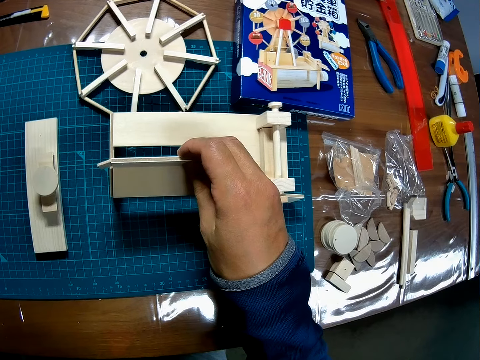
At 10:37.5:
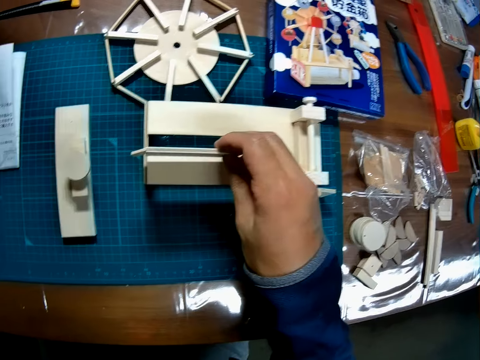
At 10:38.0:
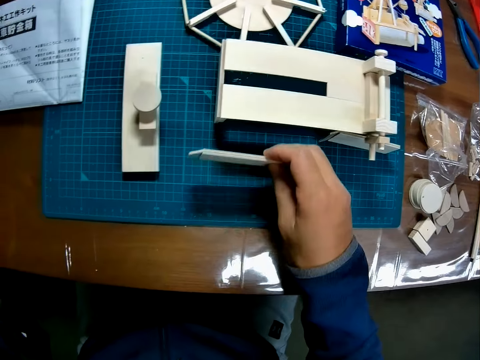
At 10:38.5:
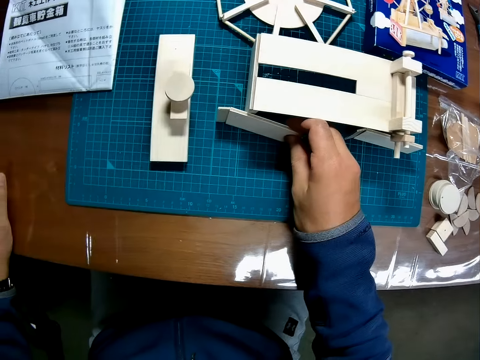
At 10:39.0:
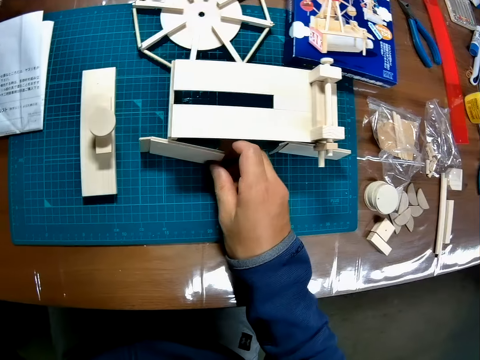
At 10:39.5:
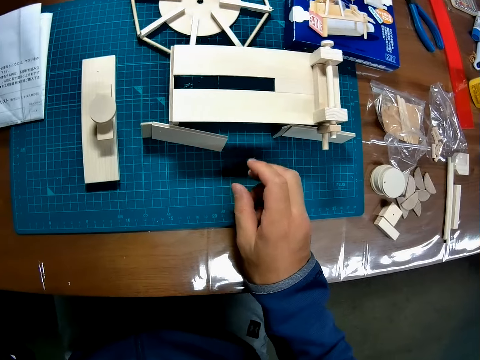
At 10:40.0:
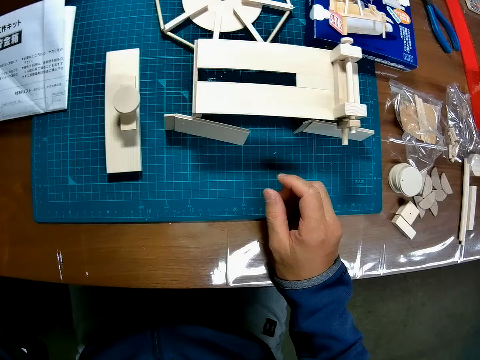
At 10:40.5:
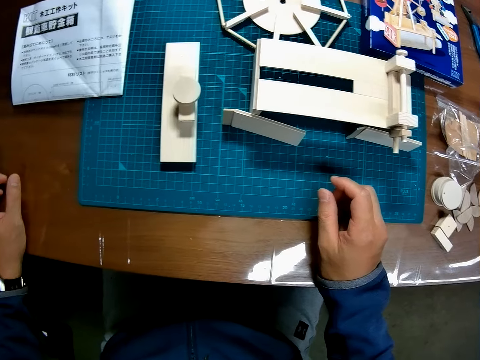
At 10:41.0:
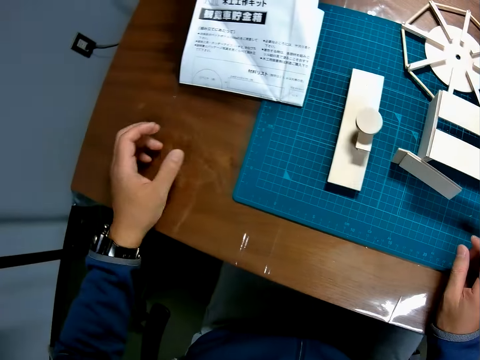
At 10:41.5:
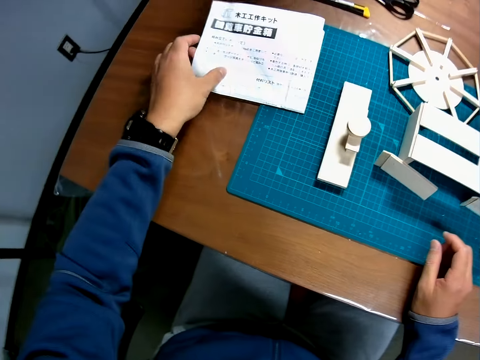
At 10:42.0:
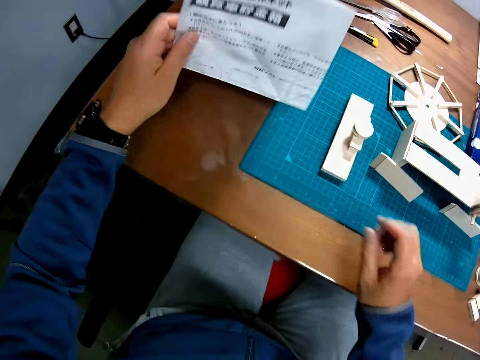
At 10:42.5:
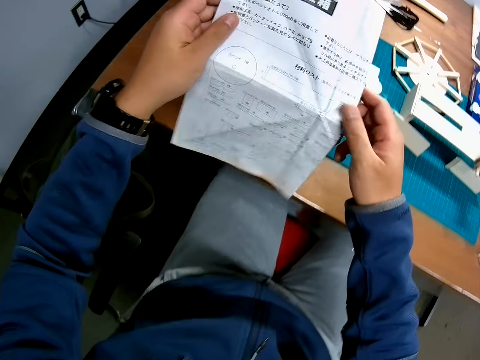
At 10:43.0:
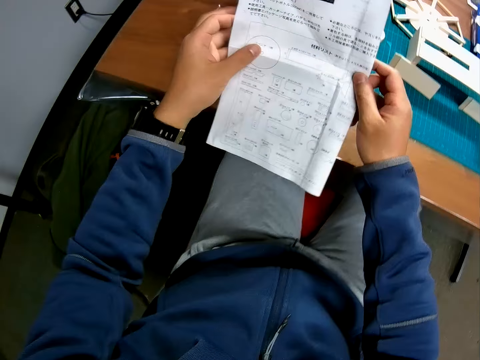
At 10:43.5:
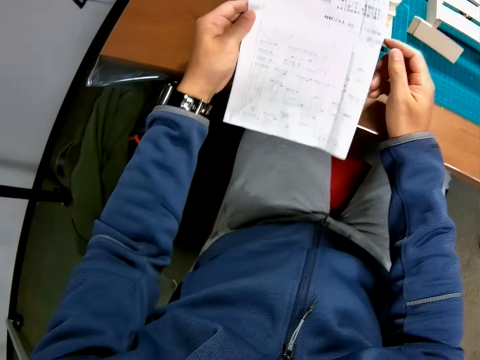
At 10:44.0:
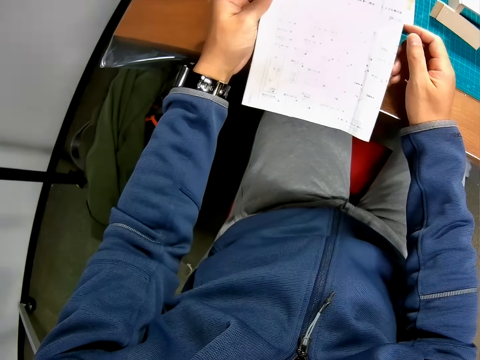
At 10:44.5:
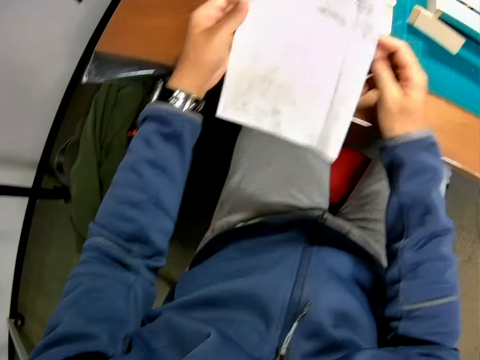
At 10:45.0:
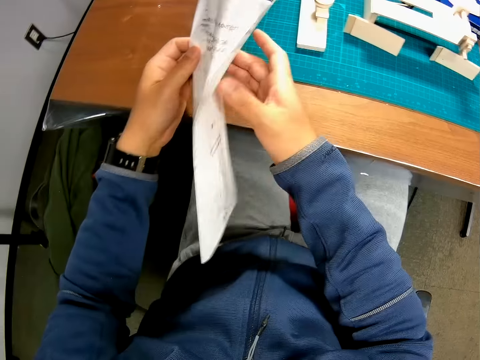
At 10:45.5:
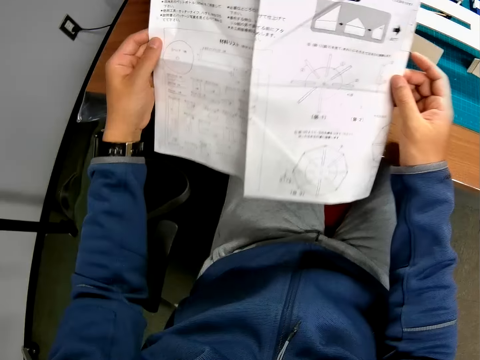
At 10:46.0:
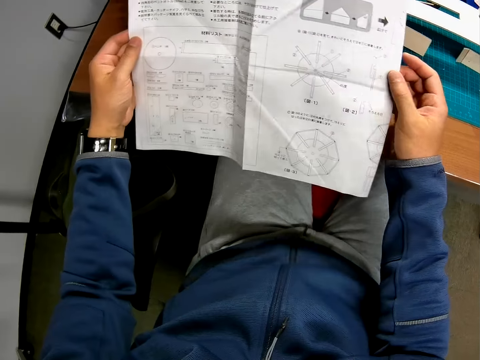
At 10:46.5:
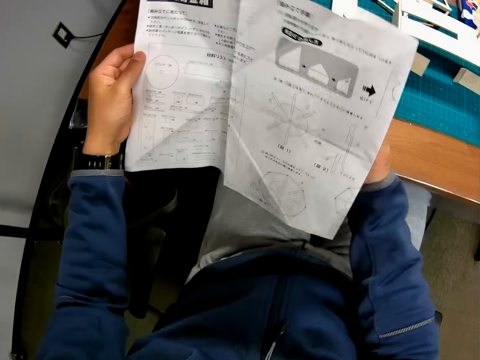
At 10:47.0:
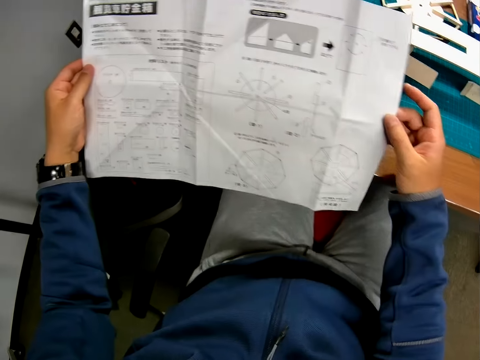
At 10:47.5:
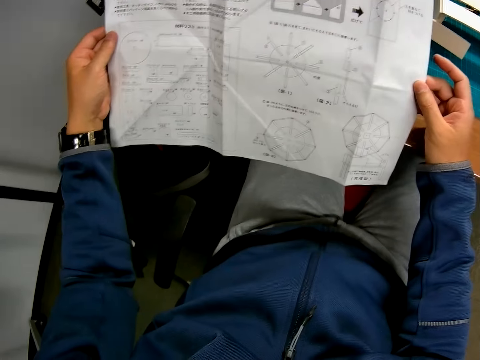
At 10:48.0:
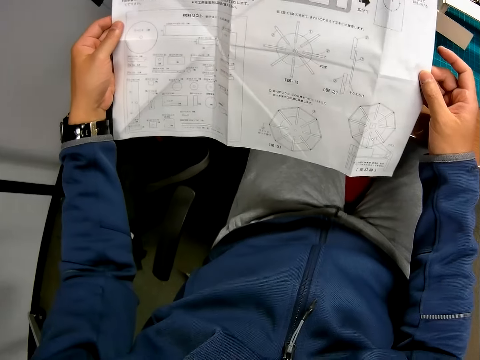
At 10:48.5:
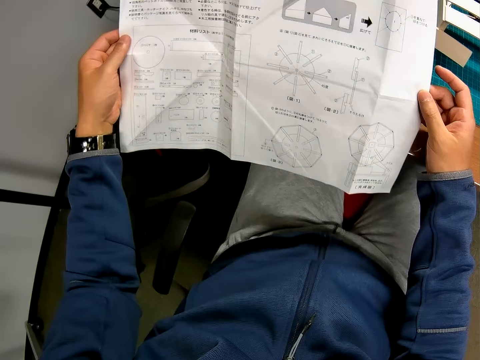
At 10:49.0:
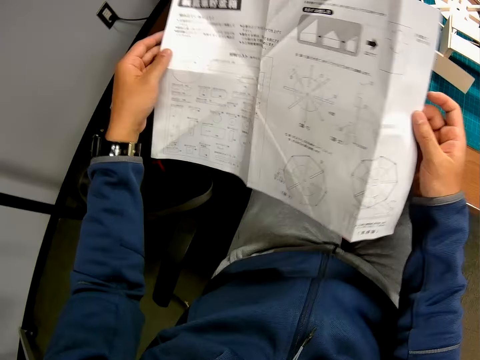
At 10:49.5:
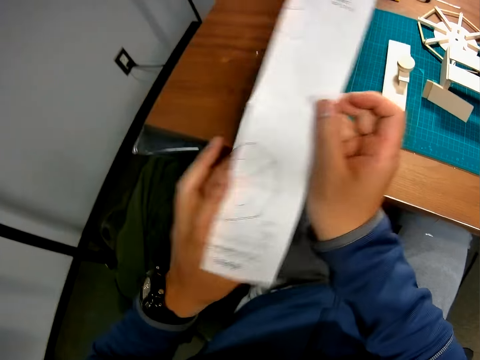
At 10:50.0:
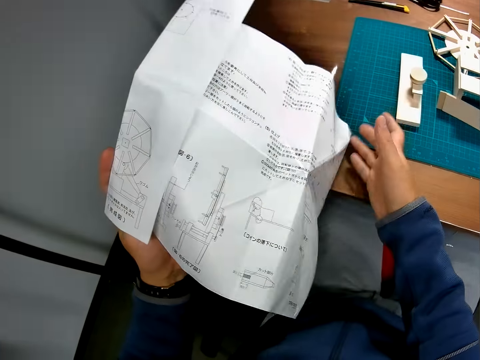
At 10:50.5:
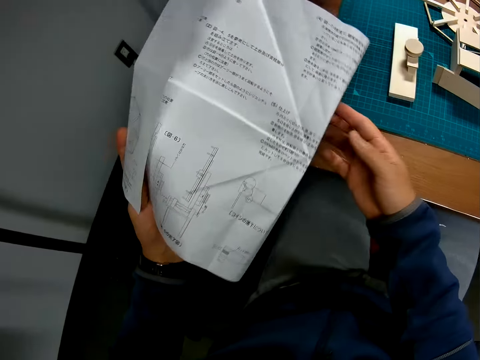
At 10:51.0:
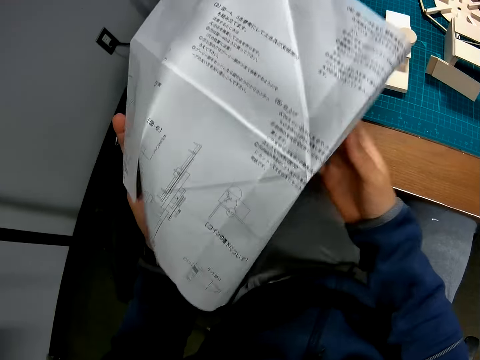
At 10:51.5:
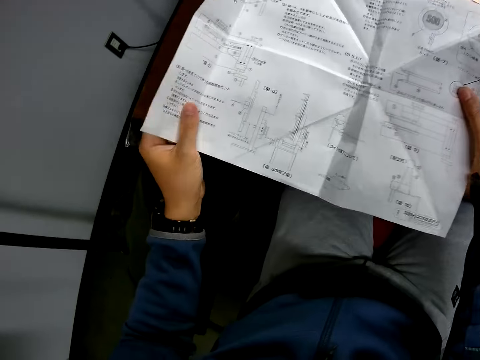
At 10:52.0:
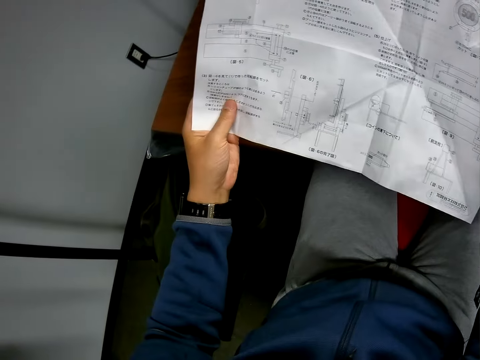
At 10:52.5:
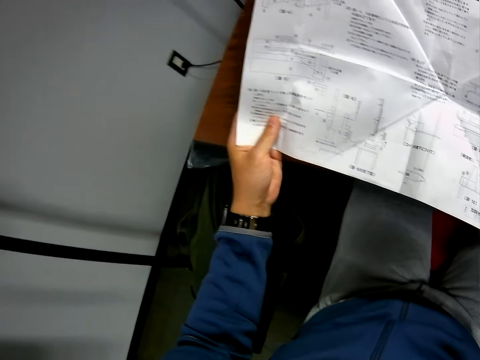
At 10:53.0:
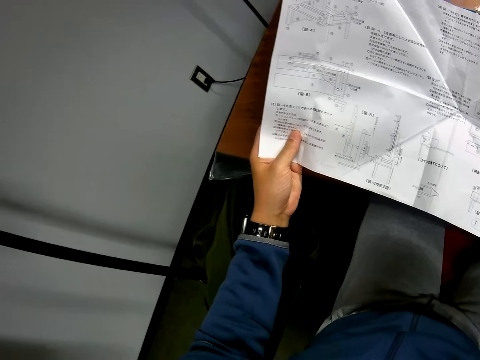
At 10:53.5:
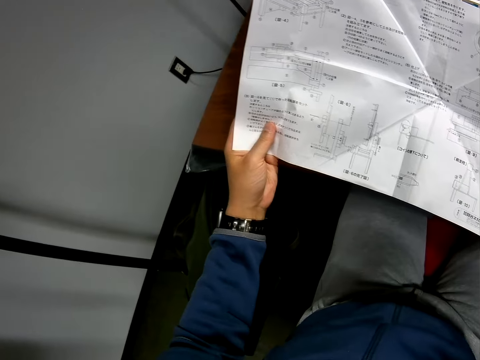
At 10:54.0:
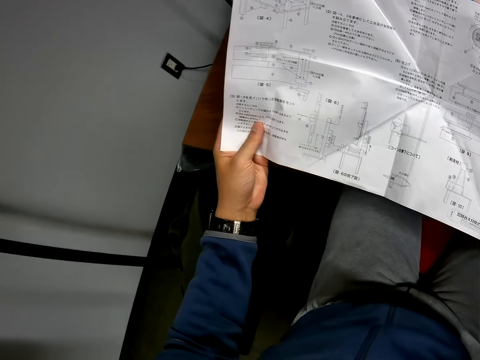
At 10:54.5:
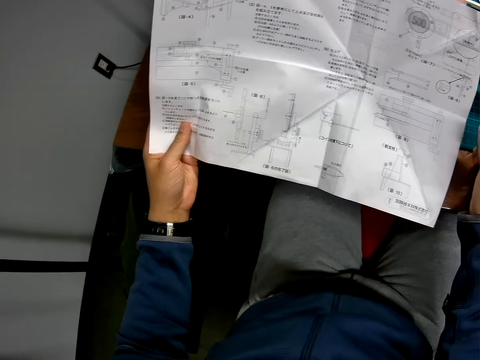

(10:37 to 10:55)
The camera wearer removes the wooden craft or wooden puzzle piece. He returns the wooden puzzle piece back to the part of the table where he picked it. He removes his hand from the wooden craft and puts his hand on the table. He picks up the piece of paper or manual paper with his left hand. He holds the paper with both hands. He stares at the manual paper. He spreads out the paper with both hands. He stares at the manual paper, turns the manual paper and stares at the manual paper.

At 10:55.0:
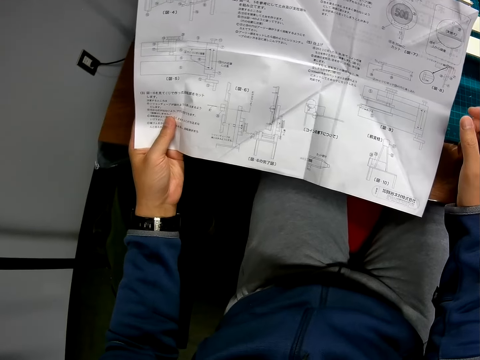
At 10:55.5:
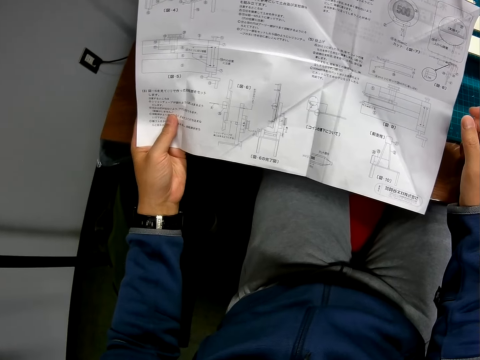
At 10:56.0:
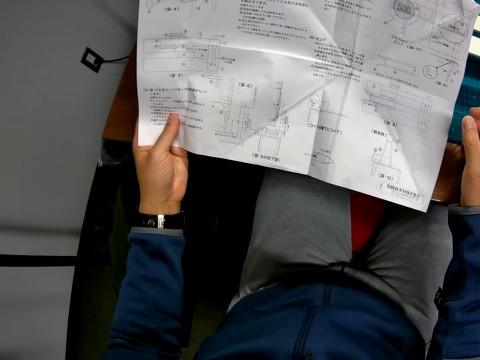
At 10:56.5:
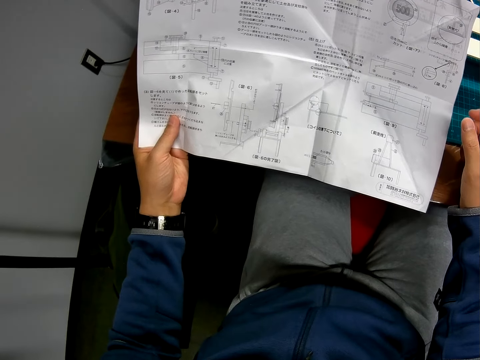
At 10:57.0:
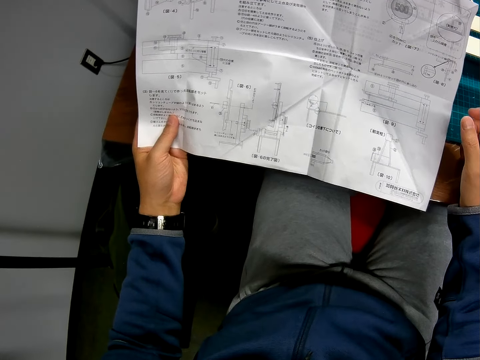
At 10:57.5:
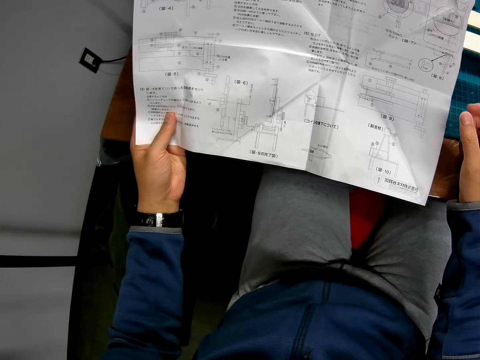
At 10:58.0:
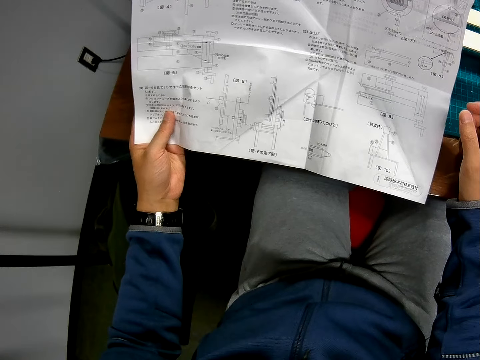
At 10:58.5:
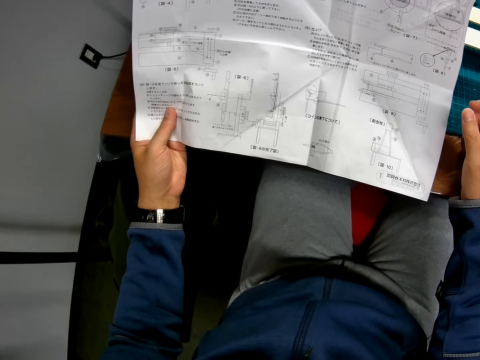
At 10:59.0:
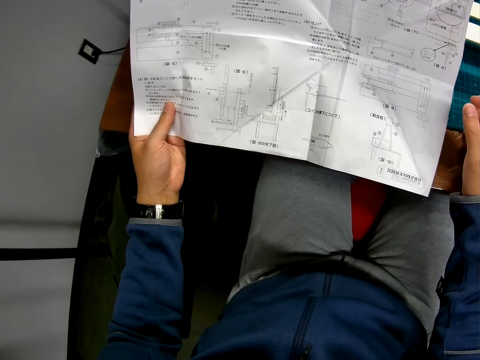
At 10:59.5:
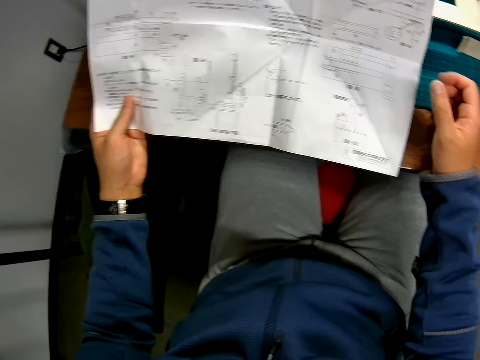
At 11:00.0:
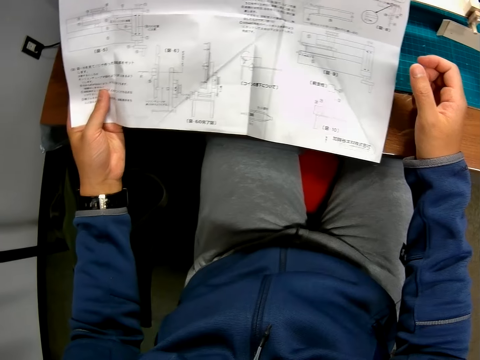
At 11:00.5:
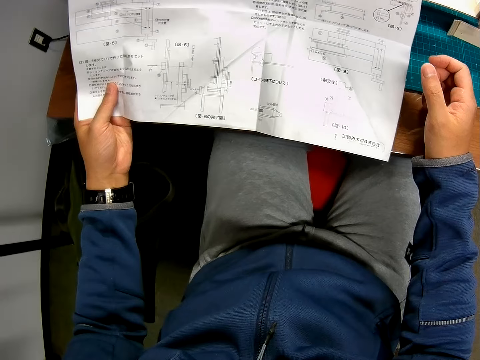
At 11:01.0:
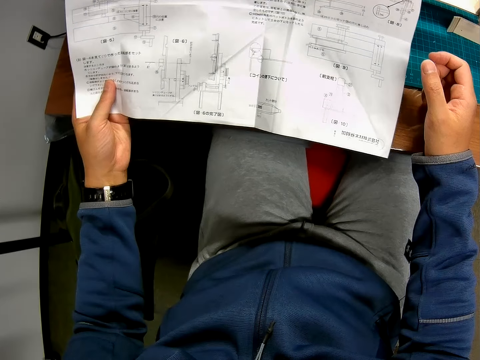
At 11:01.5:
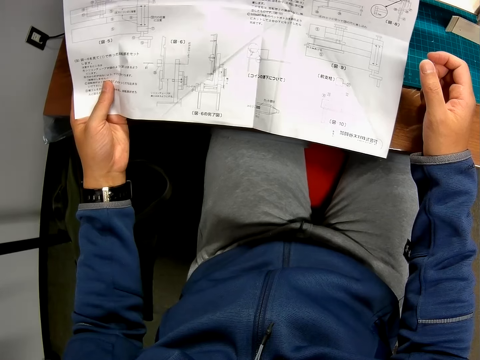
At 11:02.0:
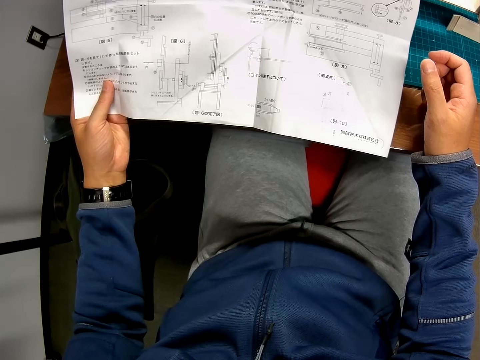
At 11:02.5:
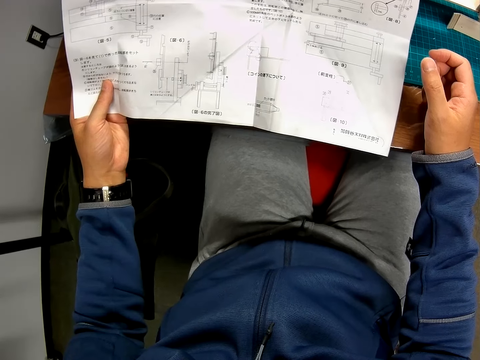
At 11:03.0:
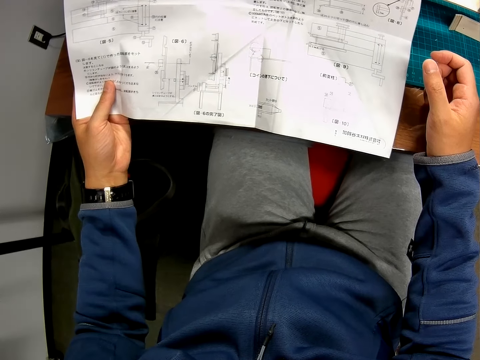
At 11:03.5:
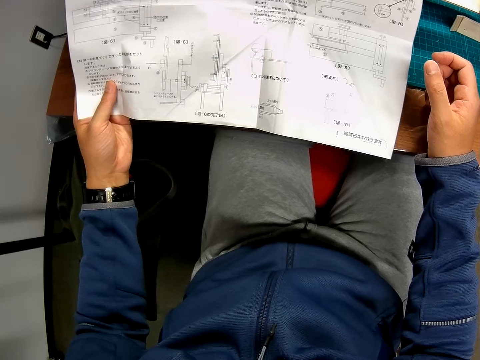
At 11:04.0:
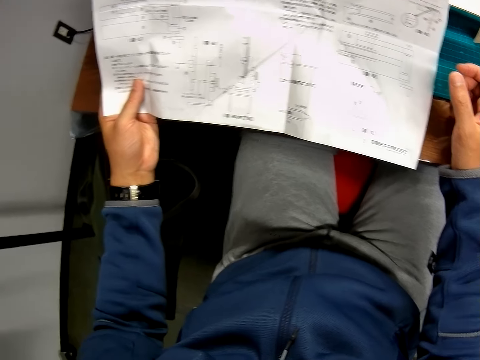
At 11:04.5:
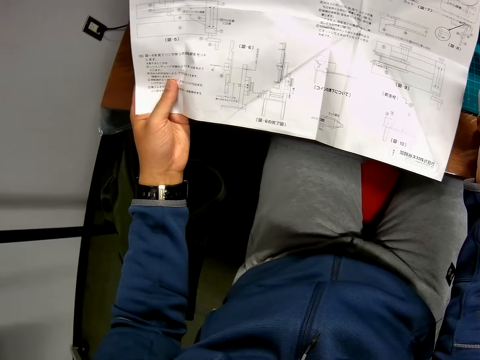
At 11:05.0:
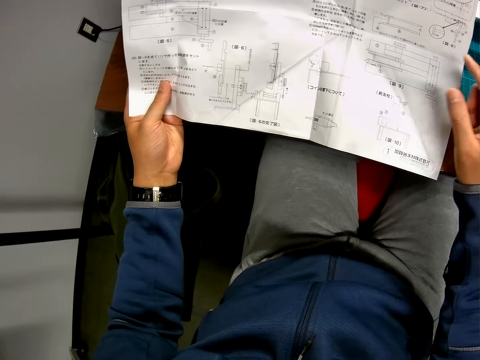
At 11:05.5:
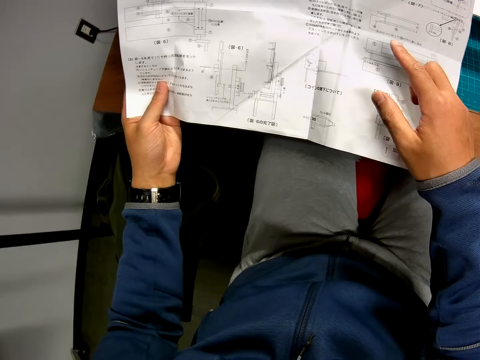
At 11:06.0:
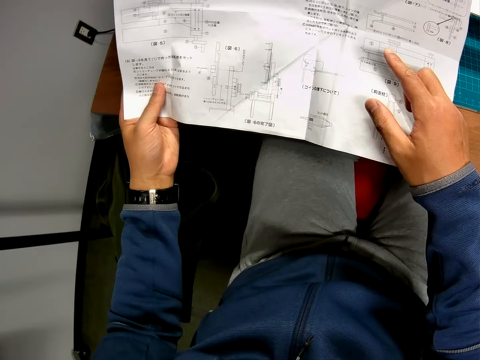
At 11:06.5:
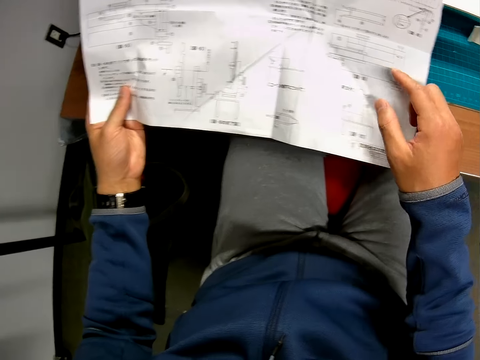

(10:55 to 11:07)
The camera wearer touches the manual paper with his finger.
